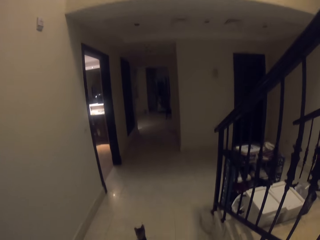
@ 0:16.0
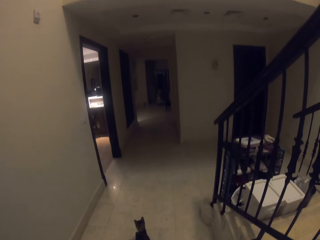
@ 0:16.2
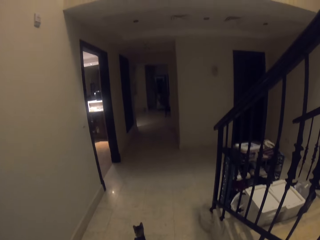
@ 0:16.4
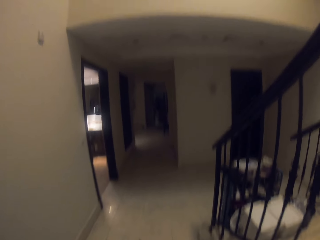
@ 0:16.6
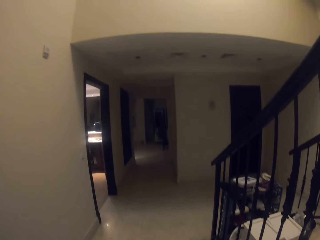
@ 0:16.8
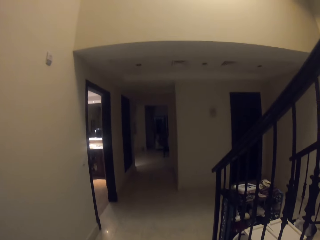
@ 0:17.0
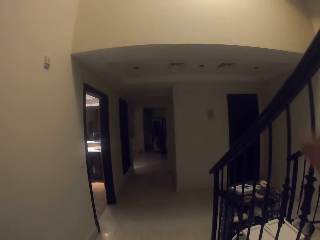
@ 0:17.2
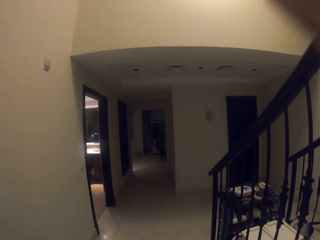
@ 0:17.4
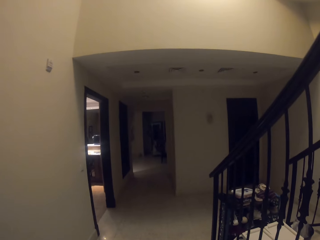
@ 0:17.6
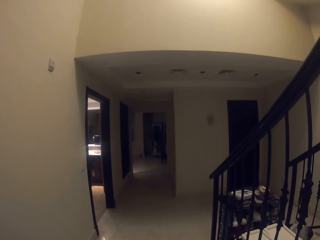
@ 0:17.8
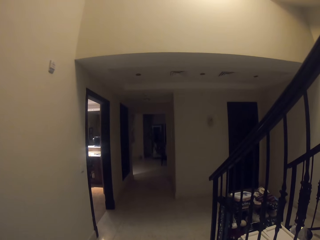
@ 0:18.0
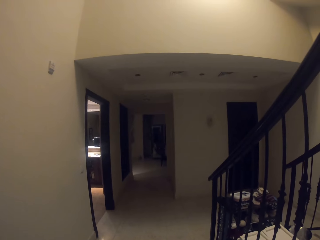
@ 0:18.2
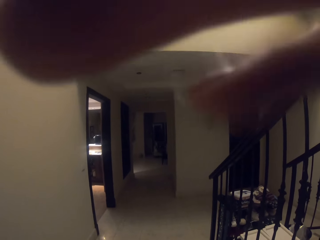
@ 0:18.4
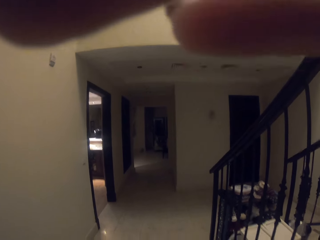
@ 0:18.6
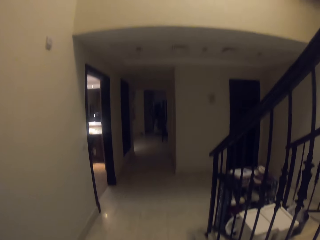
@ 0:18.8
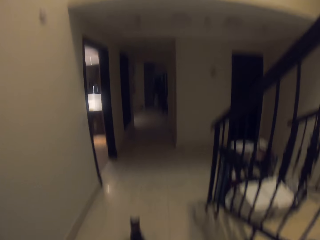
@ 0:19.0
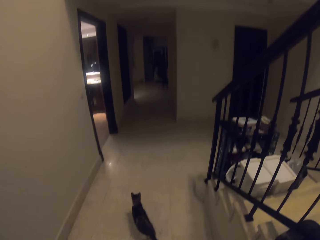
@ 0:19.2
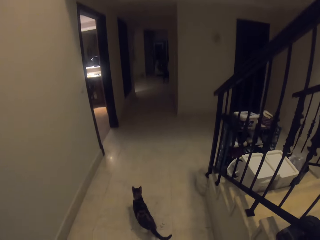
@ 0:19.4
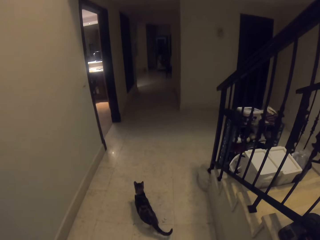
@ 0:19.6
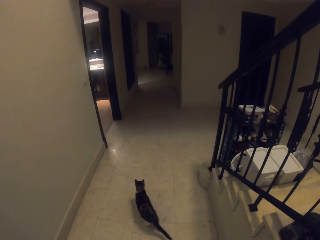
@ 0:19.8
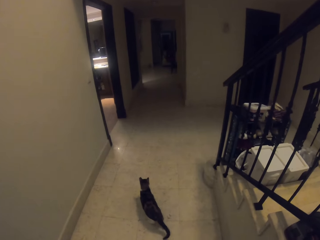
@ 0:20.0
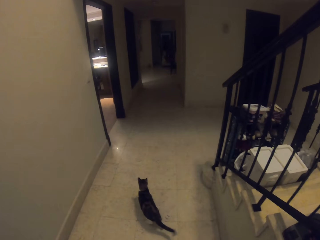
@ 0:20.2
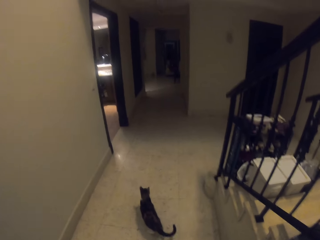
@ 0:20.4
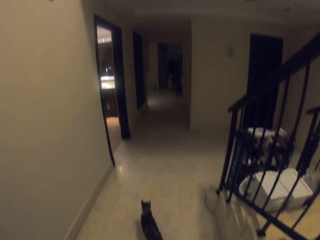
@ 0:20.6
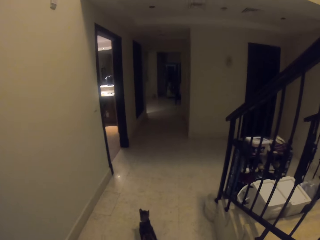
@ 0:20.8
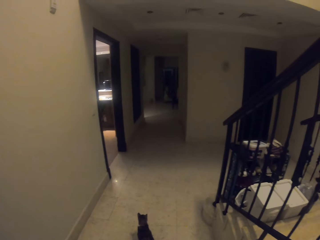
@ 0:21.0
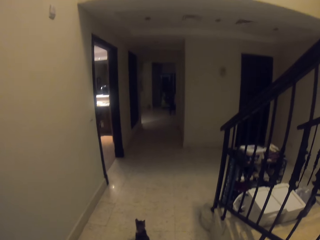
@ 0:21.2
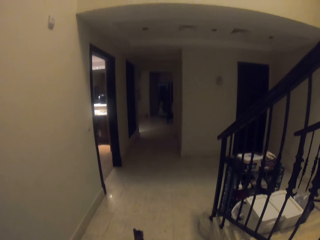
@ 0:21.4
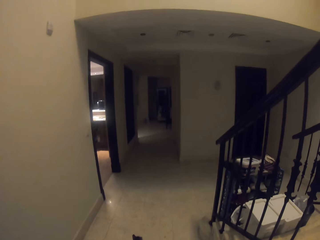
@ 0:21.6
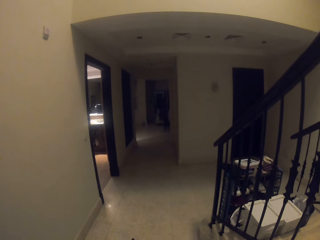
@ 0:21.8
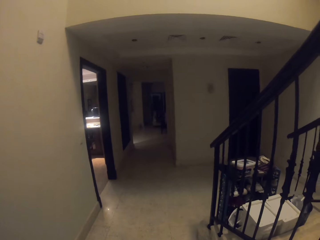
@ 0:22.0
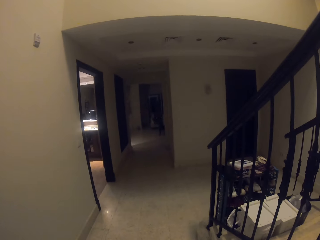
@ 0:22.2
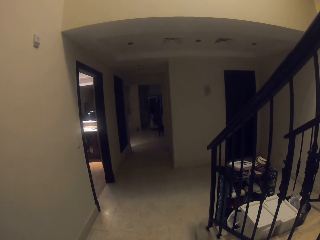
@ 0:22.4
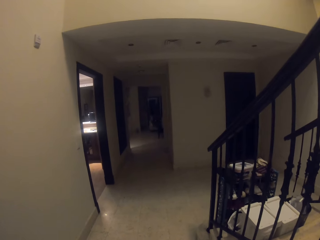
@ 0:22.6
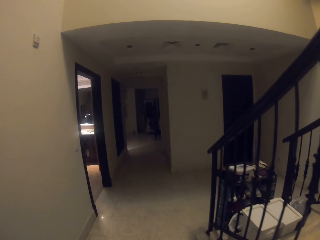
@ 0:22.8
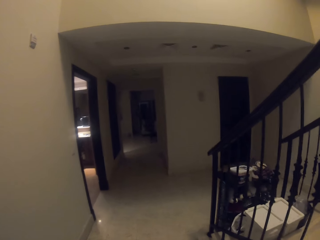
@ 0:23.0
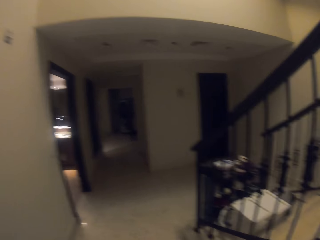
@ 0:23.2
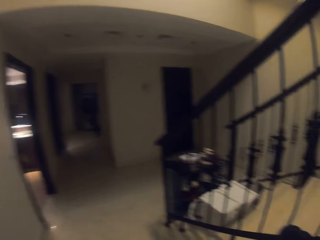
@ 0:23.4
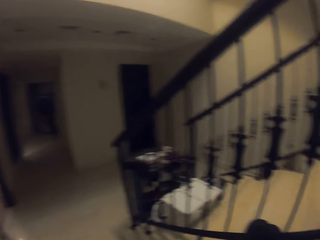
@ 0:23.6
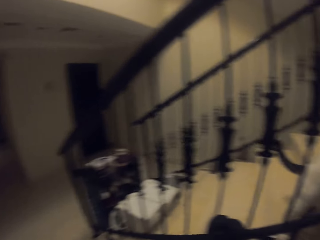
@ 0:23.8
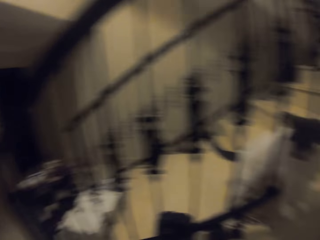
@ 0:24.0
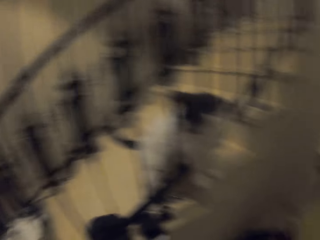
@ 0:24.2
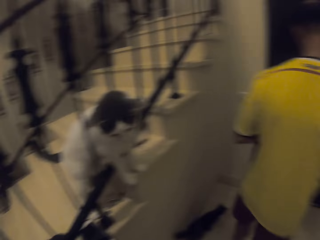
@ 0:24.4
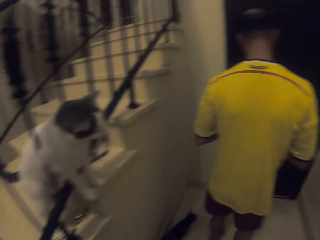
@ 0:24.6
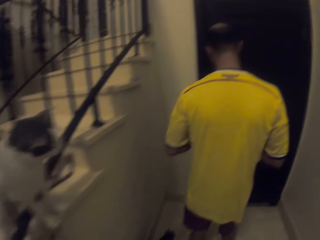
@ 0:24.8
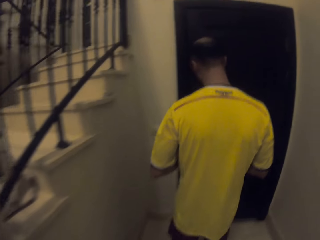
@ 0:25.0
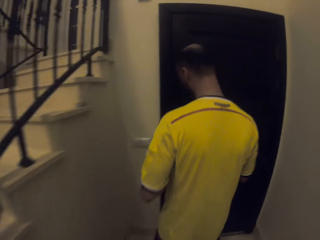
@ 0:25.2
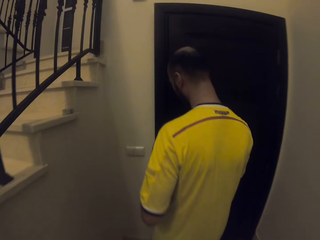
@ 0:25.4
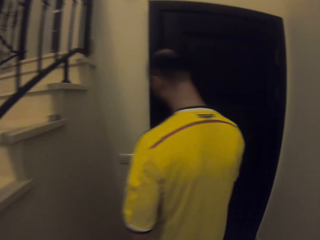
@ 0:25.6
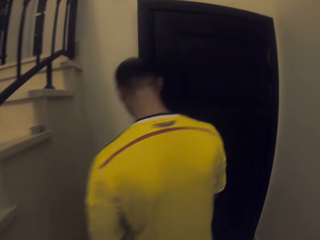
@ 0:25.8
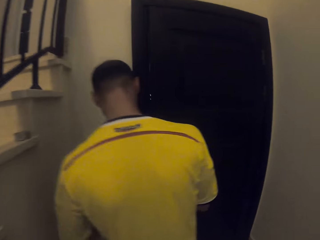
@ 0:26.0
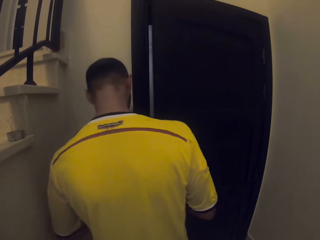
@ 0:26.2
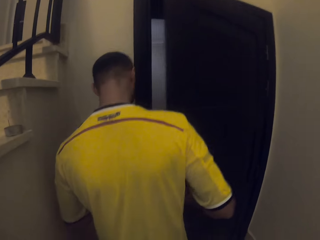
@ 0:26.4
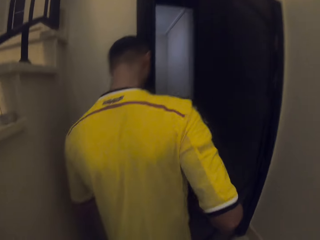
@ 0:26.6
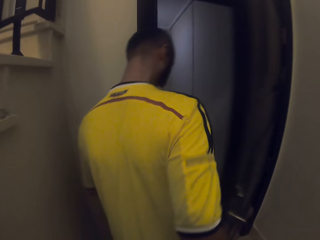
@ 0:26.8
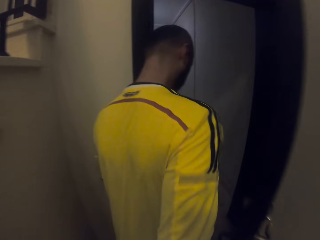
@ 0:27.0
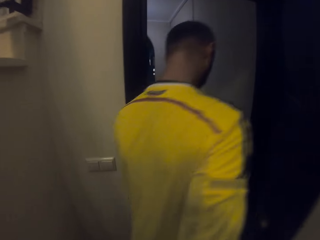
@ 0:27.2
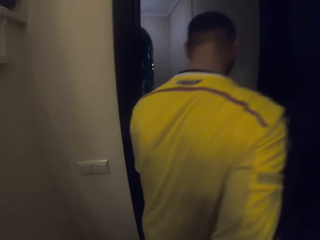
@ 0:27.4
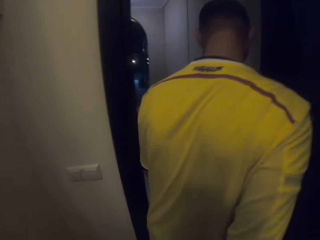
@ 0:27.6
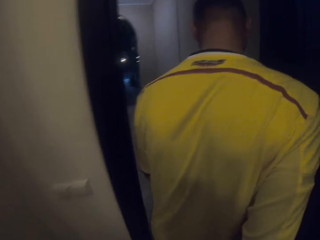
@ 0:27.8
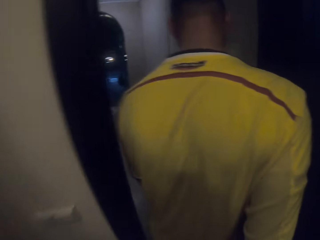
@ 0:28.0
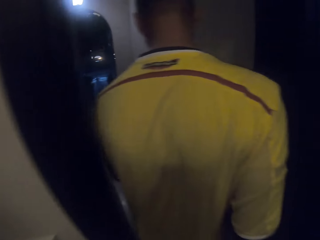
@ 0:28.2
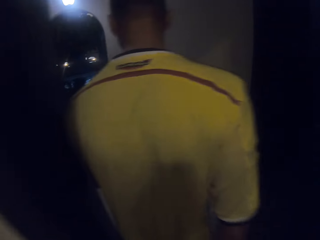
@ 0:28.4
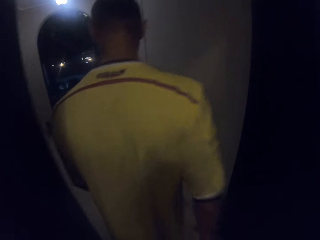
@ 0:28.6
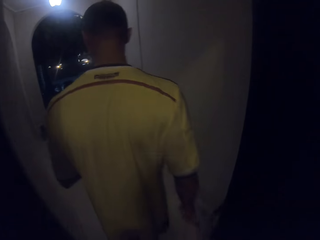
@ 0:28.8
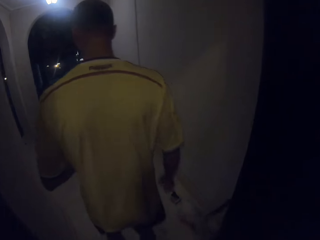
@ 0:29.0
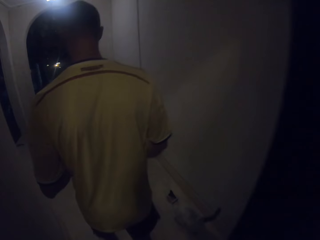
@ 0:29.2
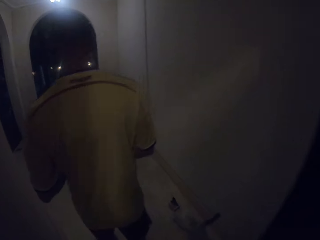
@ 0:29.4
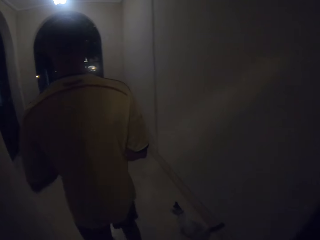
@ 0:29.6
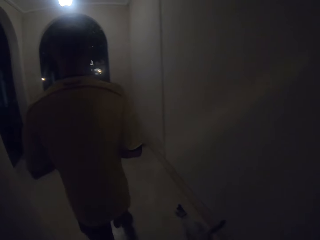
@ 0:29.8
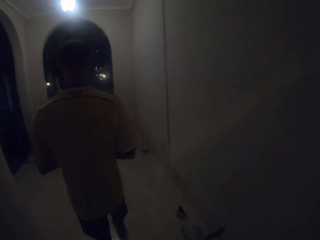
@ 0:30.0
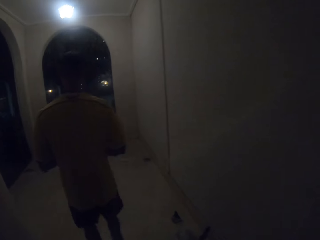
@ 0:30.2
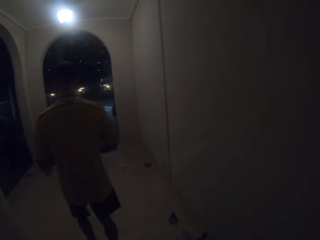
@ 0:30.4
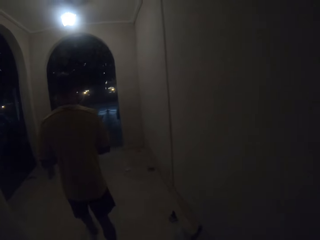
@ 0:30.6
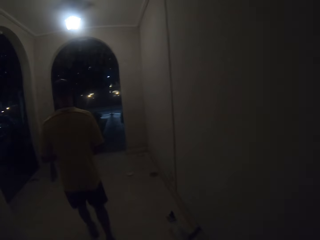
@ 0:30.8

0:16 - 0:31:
The camera wearer adjusts the camera. They look around. They look around again. A man walks. The camera wearer walks around. The man opens the door and walks around. The camera wearer walks around.

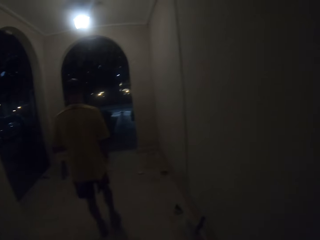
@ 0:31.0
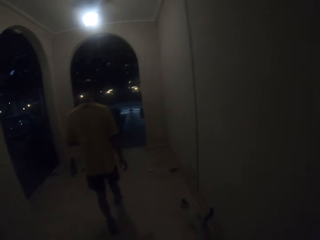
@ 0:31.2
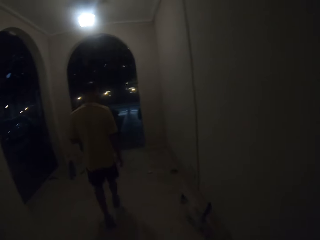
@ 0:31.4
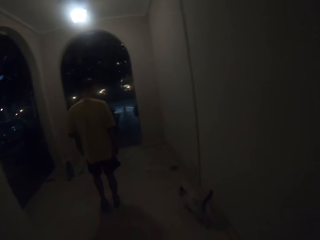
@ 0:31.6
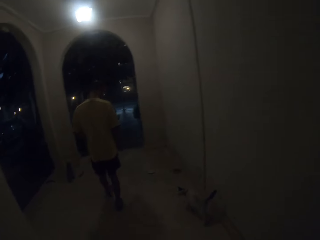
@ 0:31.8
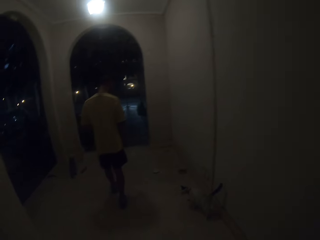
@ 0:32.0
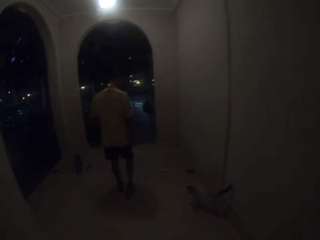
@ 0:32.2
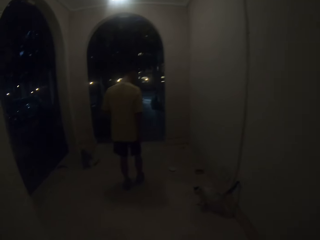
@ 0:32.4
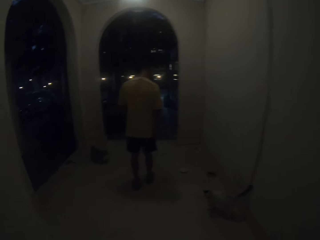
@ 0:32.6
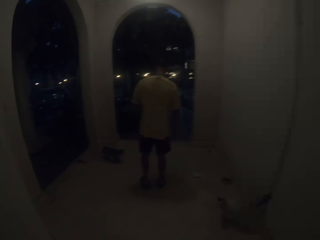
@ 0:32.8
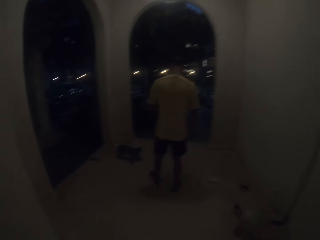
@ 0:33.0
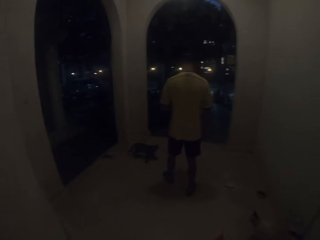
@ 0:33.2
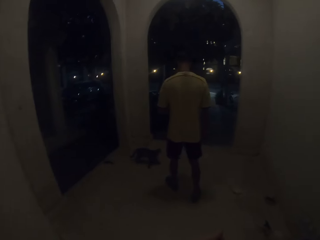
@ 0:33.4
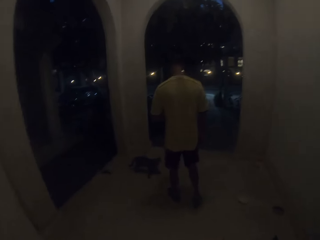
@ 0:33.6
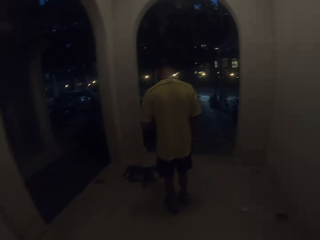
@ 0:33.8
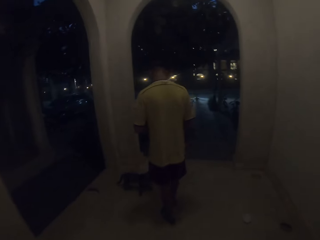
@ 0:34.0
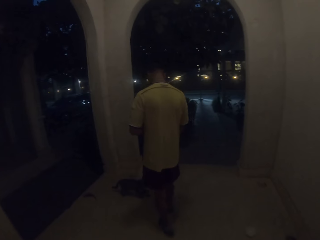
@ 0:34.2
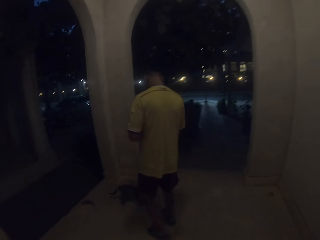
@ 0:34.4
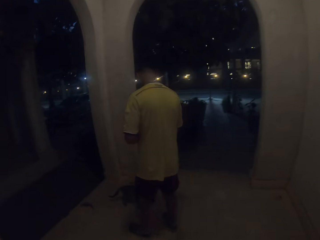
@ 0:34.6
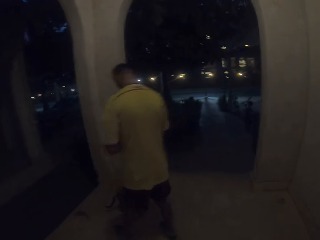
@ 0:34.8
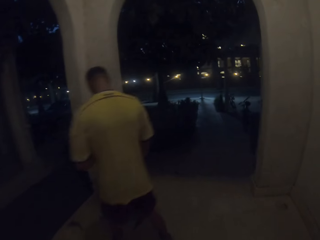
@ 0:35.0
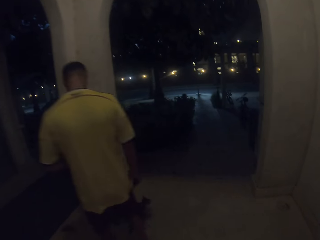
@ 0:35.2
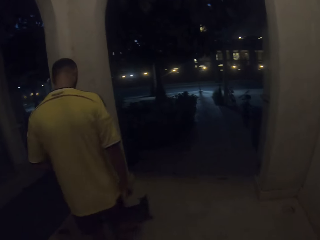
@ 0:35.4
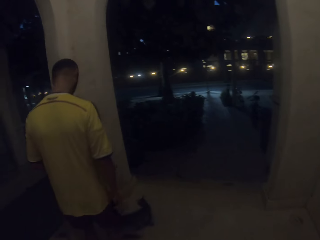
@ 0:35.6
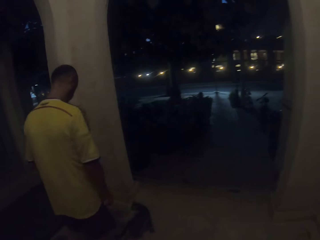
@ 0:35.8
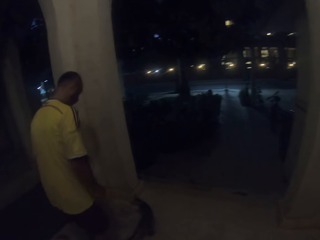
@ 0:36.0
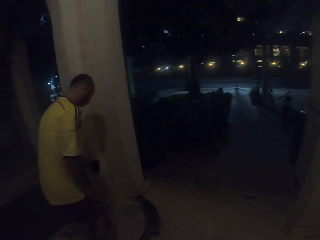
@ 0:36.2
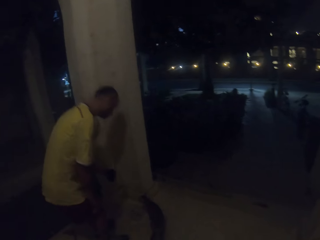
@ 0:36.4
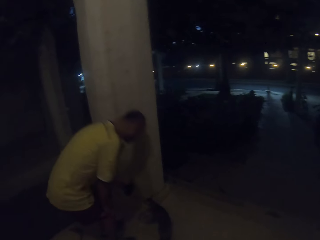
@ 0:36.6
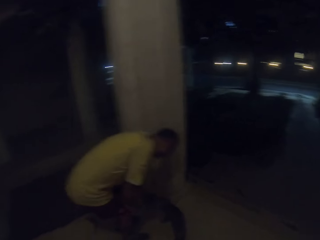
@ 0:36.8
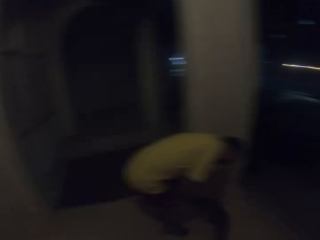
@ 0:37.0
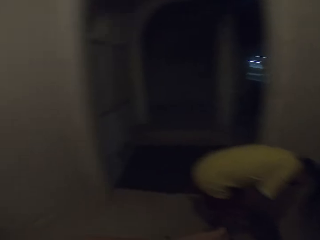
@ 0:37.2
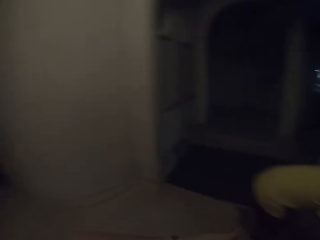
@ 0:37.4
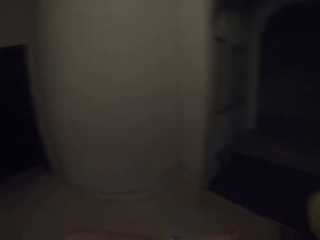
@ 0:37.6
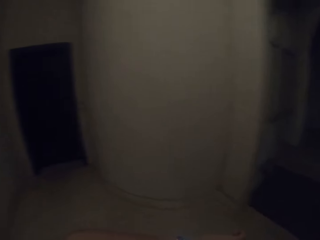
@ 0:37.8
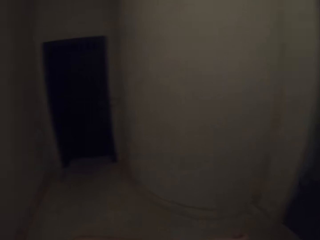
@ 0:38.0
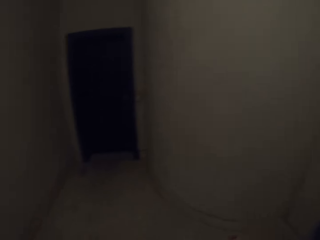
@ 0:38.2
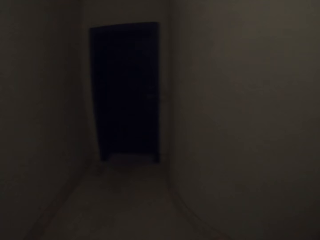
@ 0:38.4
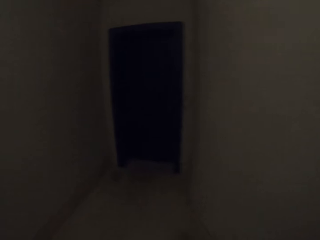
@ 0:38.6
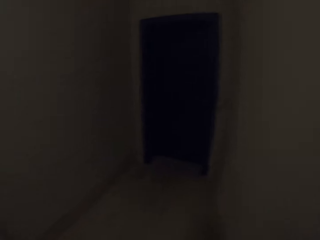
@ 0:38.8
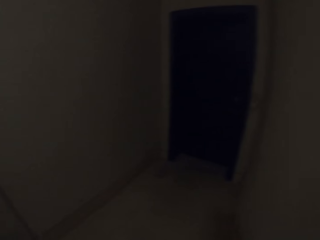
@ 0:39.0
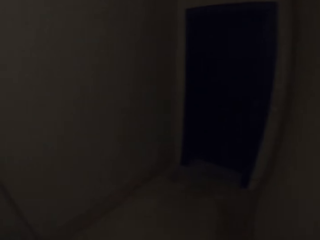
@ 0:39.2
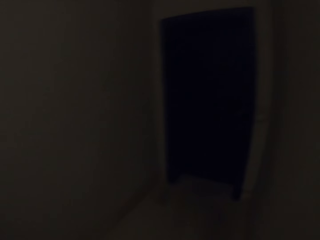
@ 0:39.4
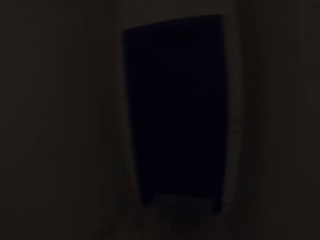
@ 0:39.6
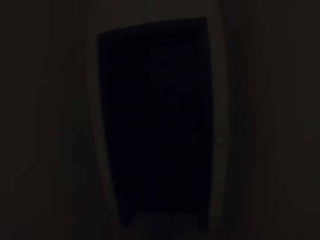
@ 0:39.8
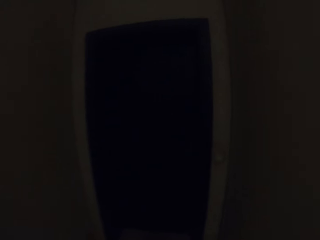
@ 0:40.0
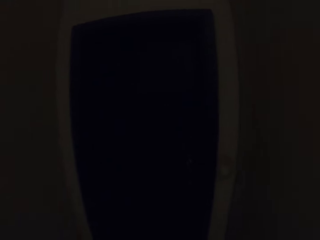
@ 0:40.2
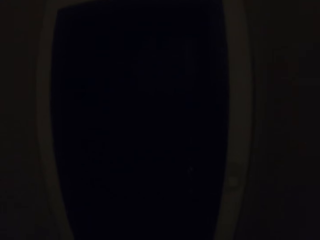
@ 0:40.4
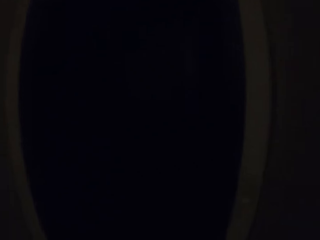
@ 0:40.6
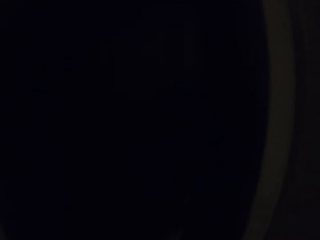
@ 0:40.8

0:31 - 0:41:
A man plays with a cat. The man feeds the cat. The camera wearer looks around and walks around.
